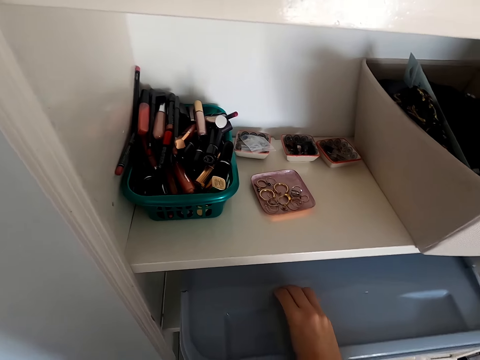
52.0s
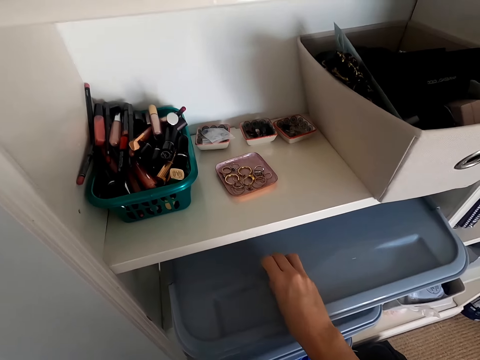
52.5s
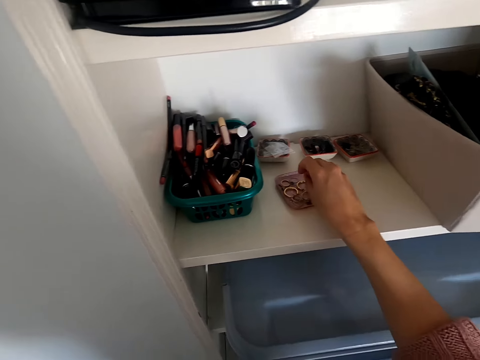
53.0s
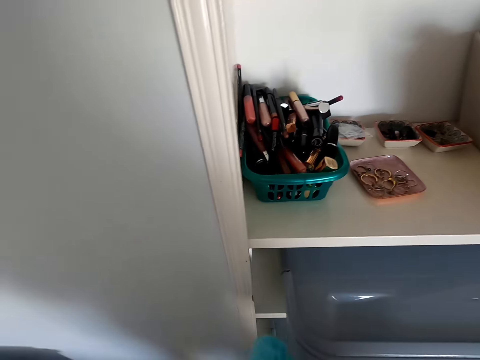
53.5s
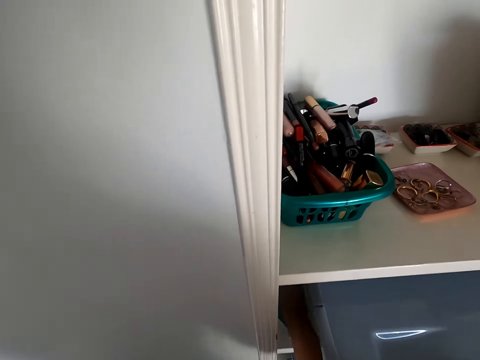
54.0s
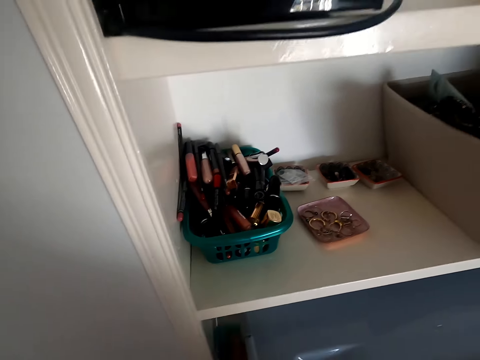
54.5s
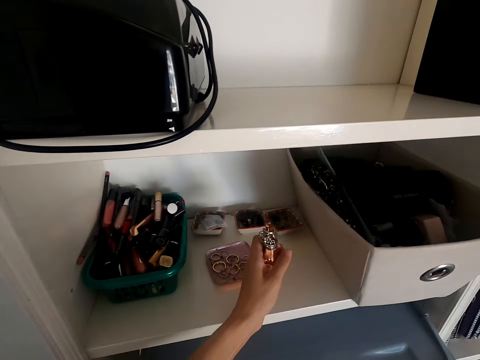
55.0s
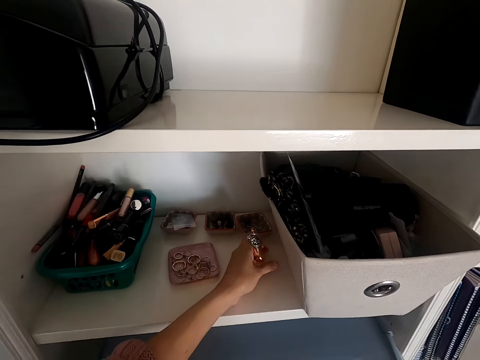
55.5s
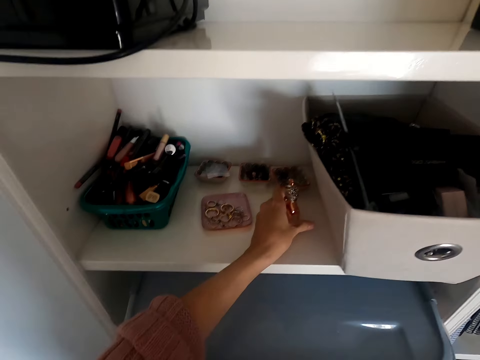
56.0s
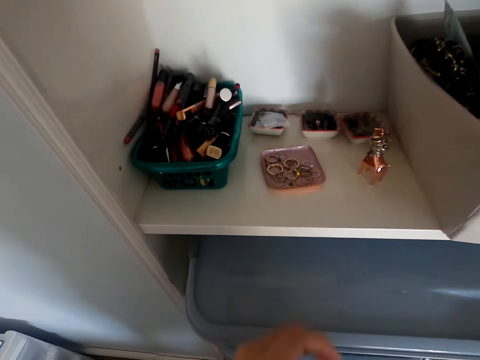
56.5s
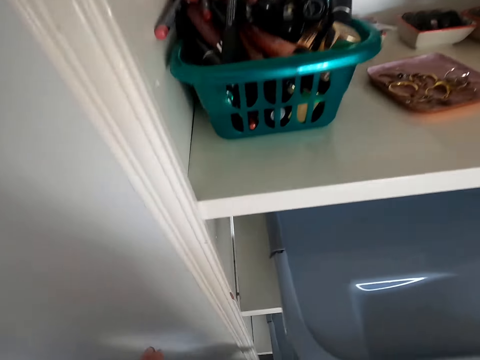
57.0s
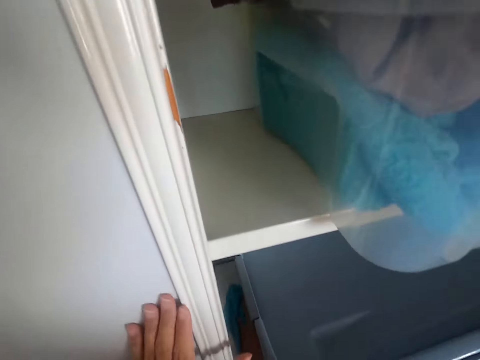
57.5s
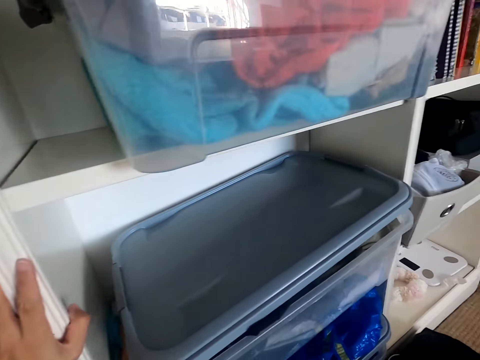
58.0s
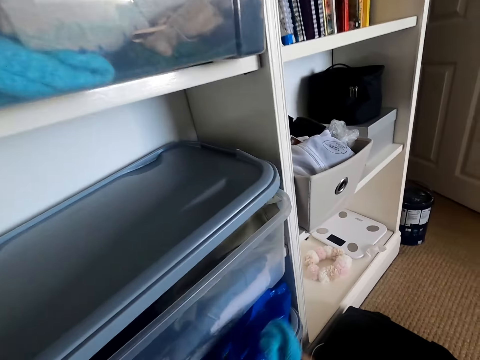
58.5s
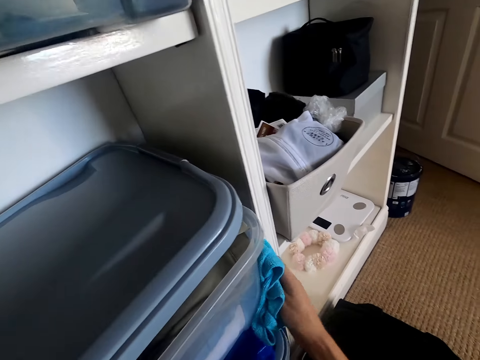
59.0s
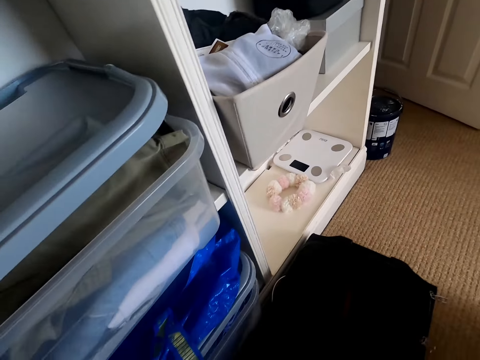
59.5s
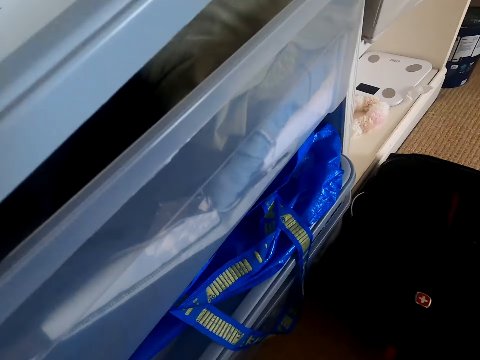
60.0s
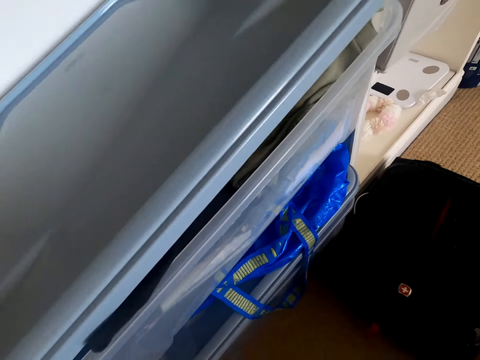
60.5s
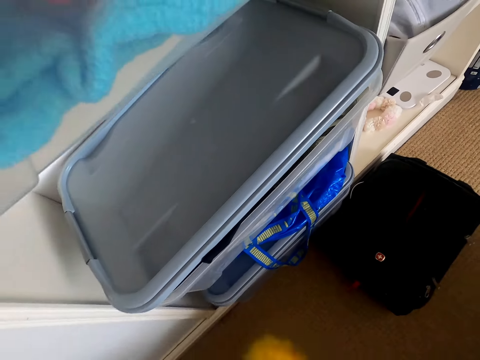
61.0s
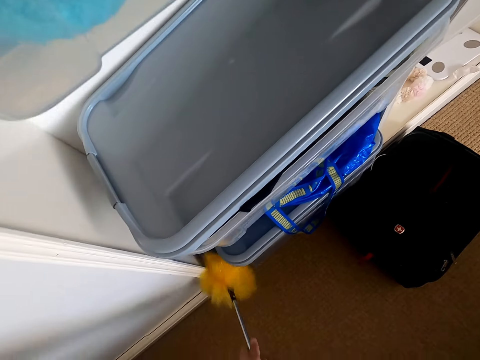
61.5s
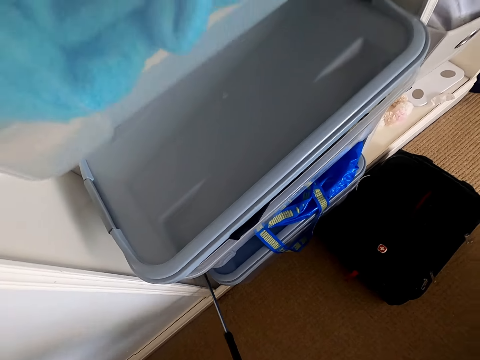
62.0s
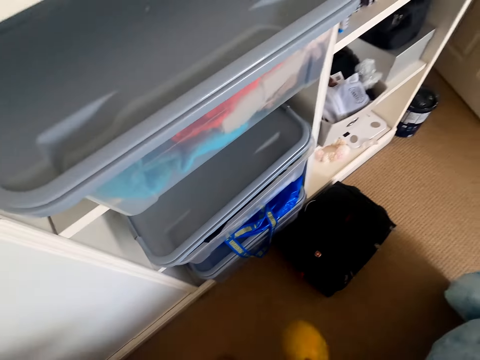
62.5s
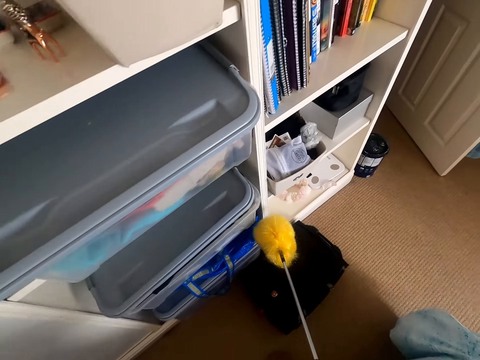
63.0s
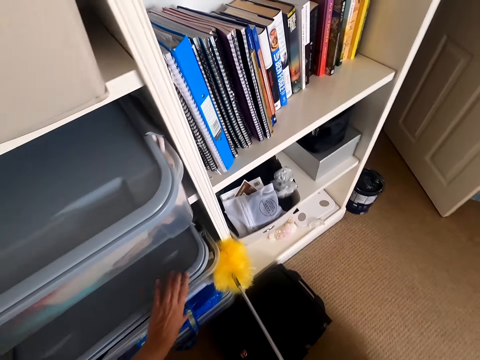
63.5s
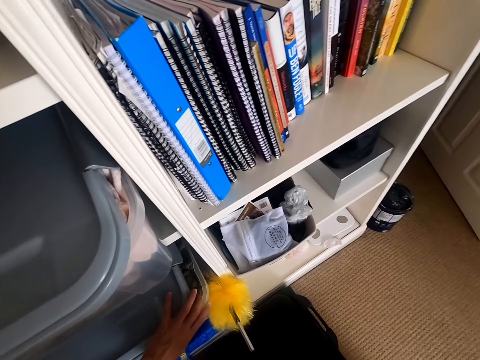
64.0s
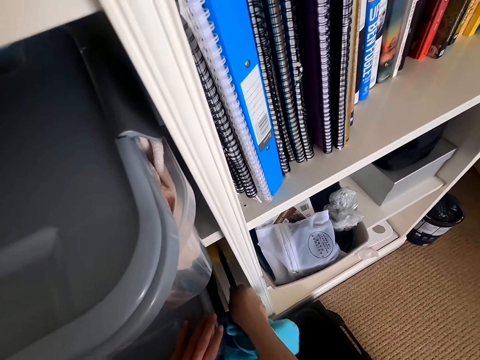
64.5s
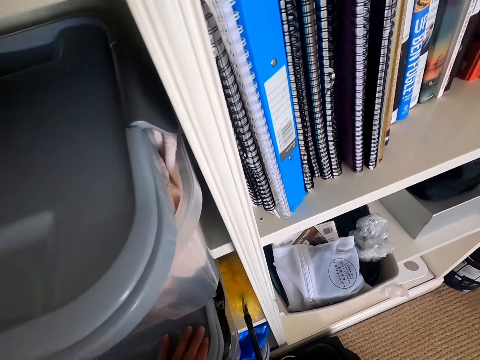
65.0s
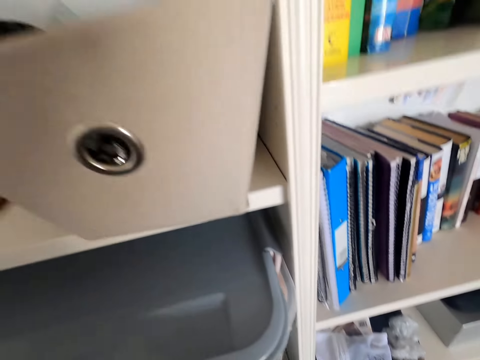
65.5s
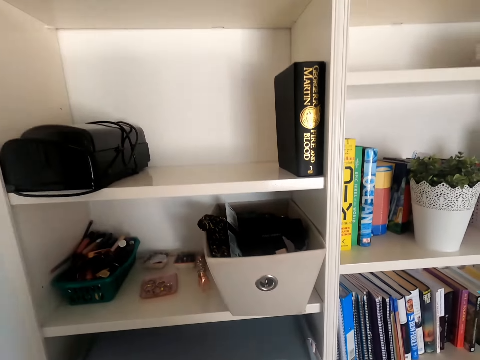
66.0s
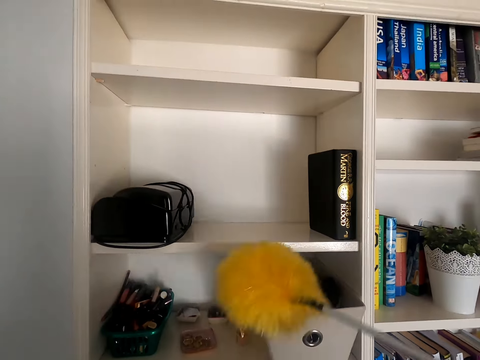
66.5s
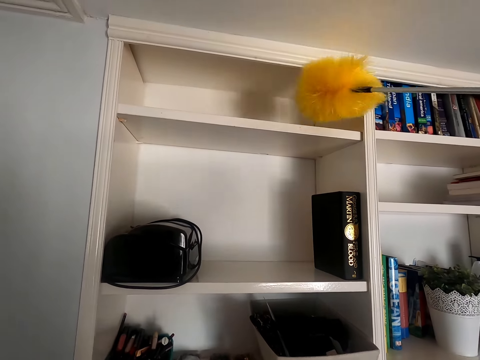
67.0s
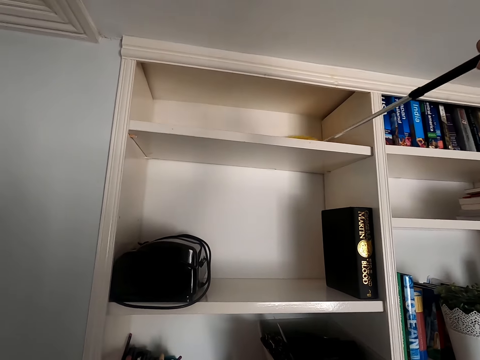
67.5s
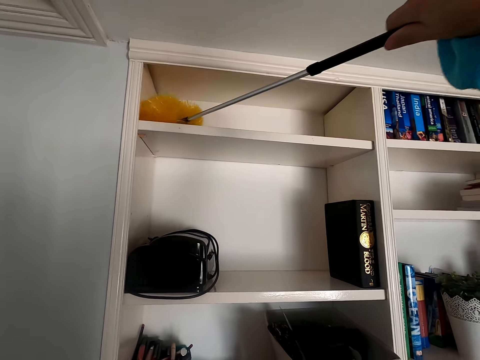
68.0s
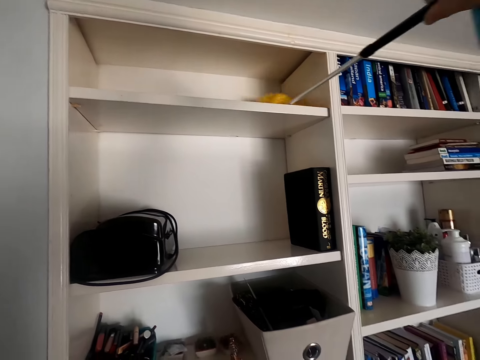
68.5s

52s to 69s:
The camera wearer picks earrings on a tin. They put earrings in a tray. They pick a bottle of spray. They wipe the cabinet. They put the bottle of spray on a shelf. They arrange the cosmetics. They wipe on the shelf using a towel. They pick a brush on the floor. They wipe on the shelf using the brush. They move the tin on the shelf. They wipe on the shelf using the brush.

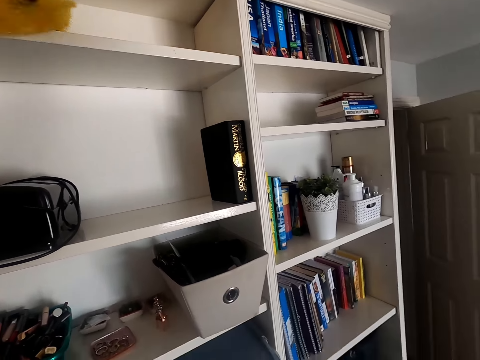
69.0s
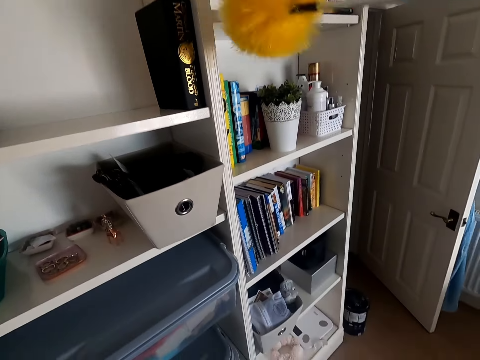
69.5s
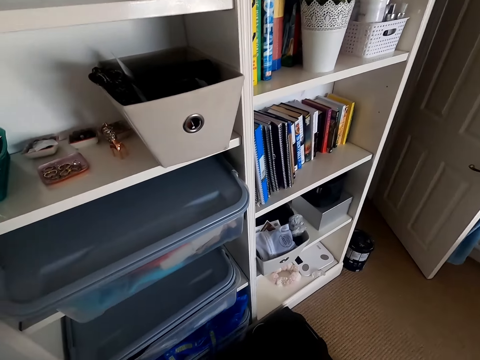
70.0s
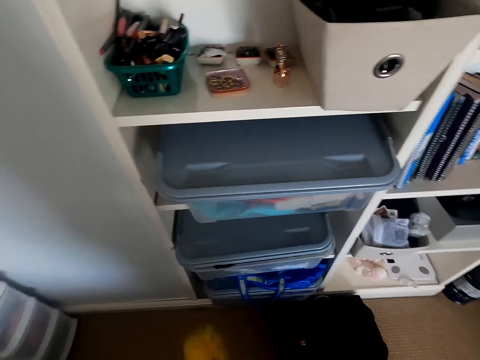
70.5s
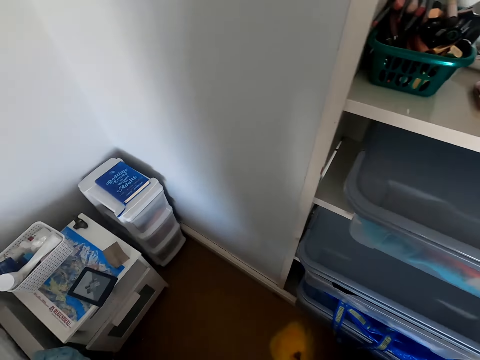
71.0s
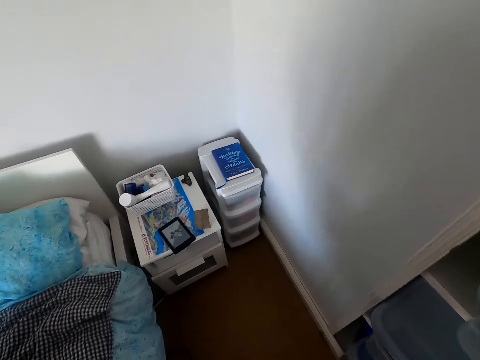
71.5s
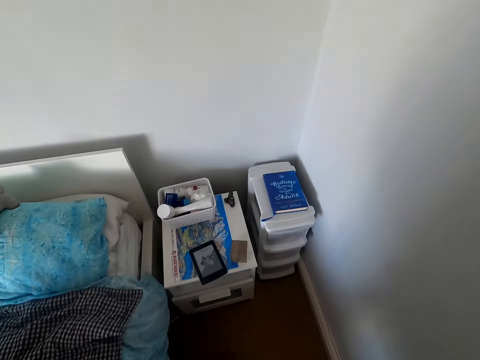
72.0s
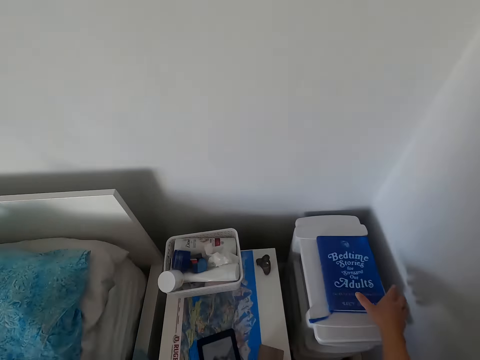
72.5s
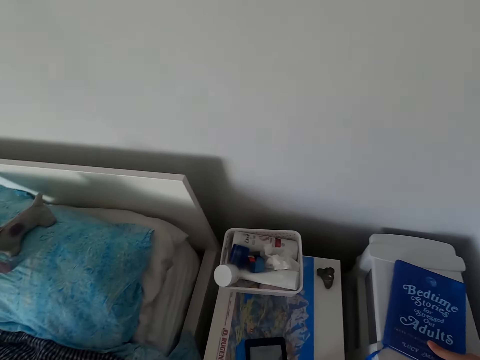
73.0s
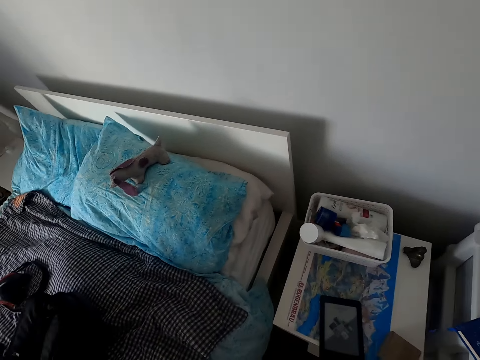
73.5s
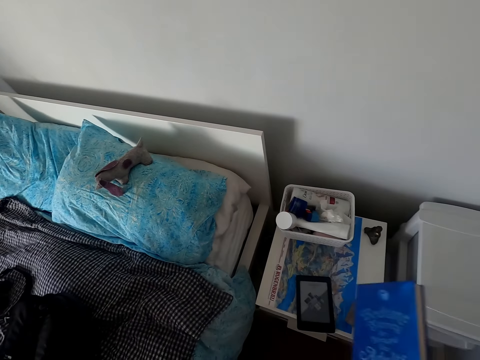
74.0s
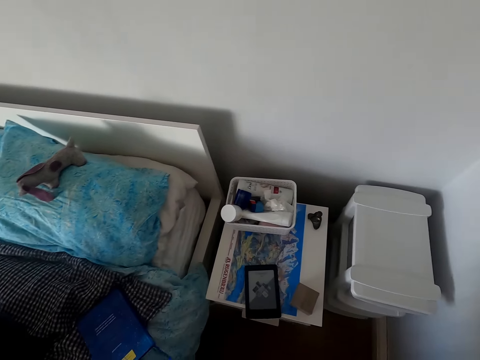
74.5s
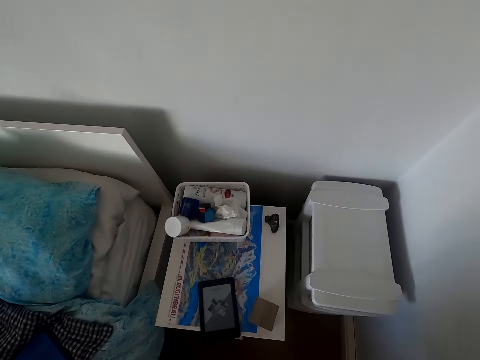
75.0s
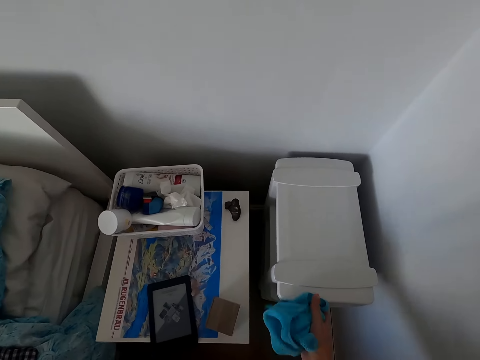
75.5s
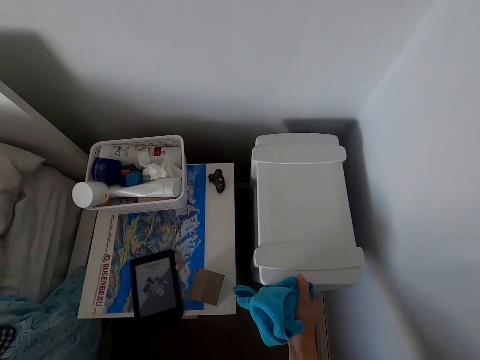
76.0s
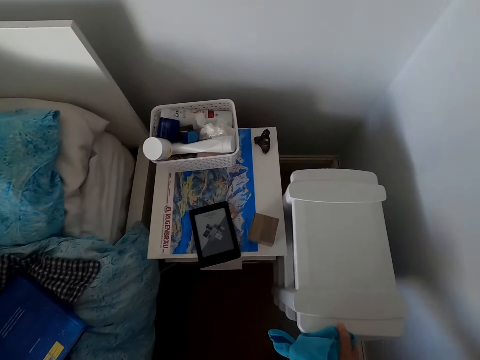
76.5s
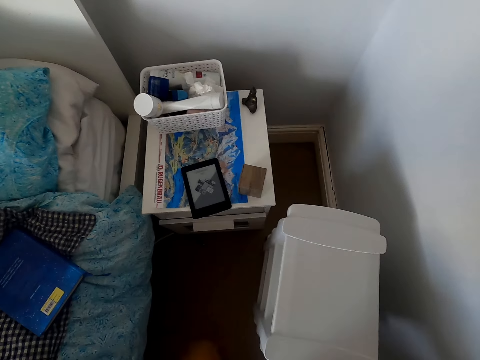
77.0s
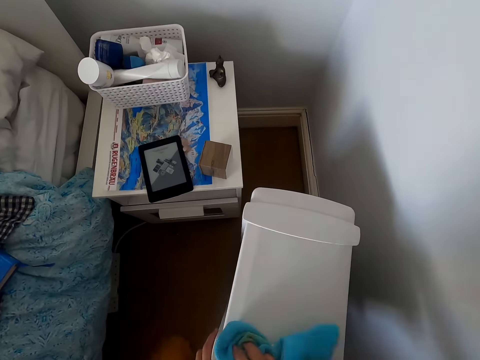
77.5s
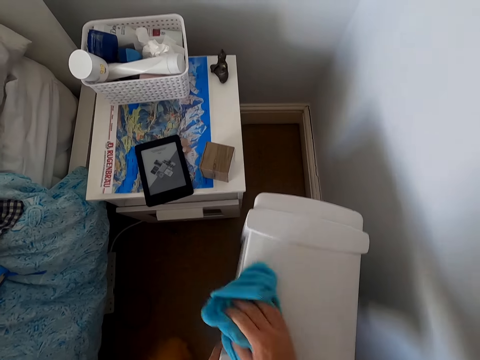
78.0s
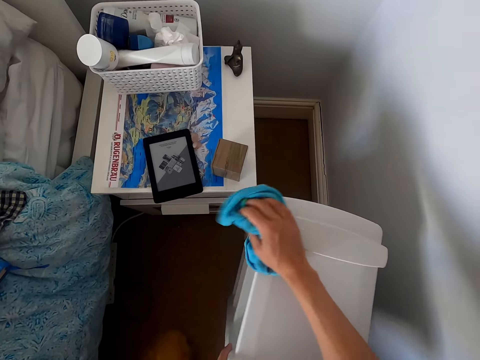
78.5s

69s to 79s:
The camera wearer picks up a book on a stand. They put the book on a bed. They drag the stand on the floor. They push the cabinet. They wipe on the stand.
